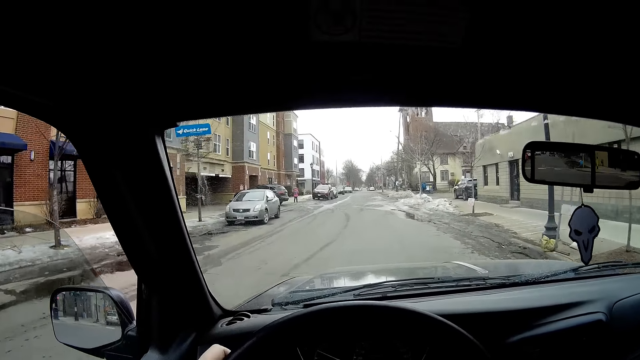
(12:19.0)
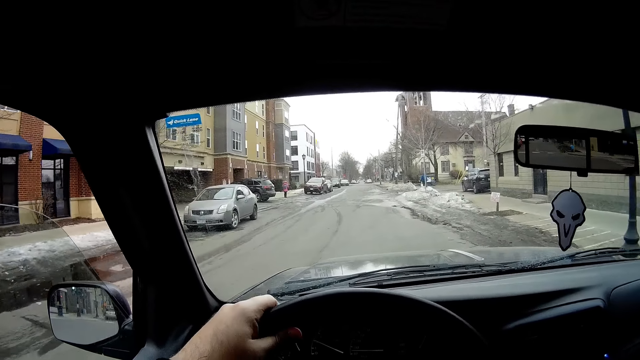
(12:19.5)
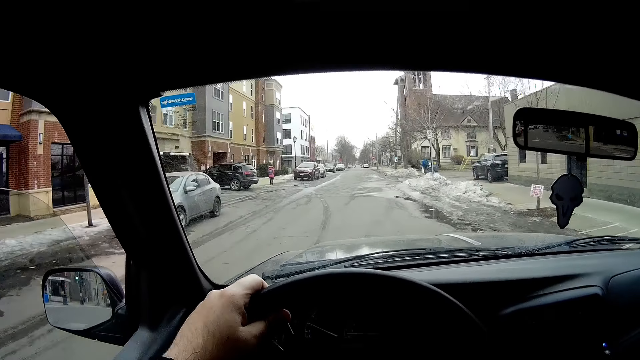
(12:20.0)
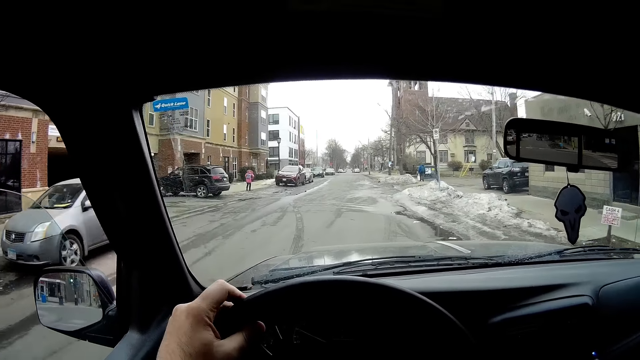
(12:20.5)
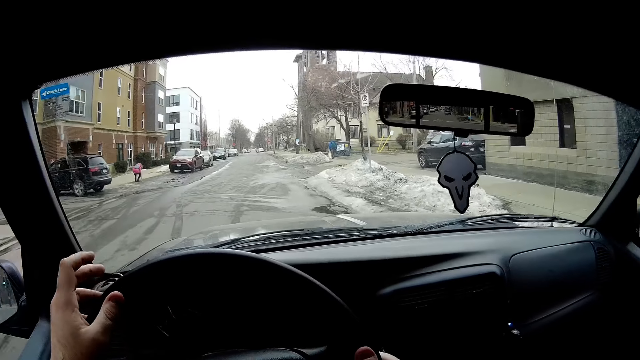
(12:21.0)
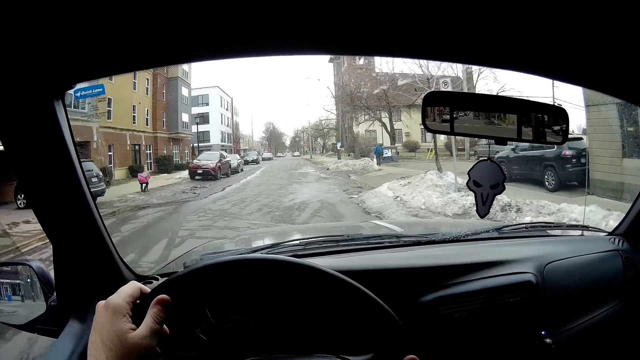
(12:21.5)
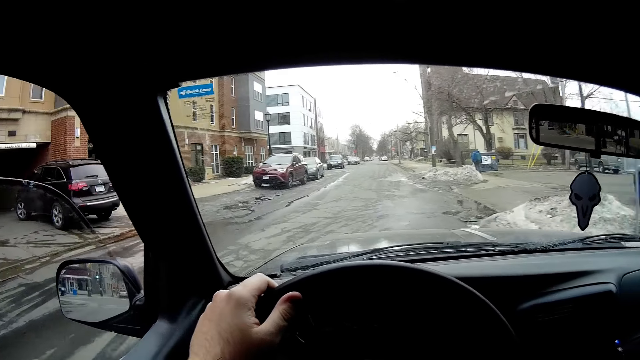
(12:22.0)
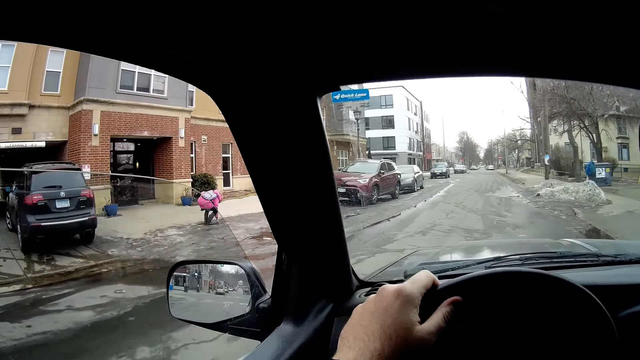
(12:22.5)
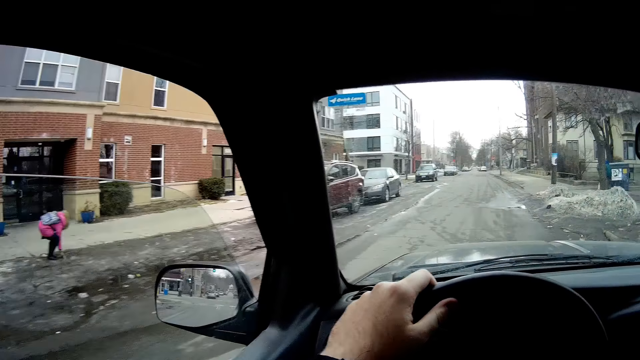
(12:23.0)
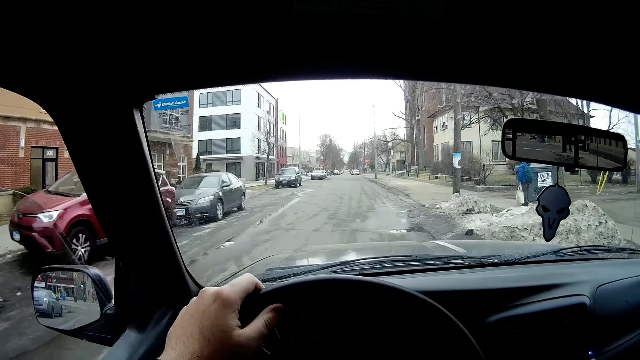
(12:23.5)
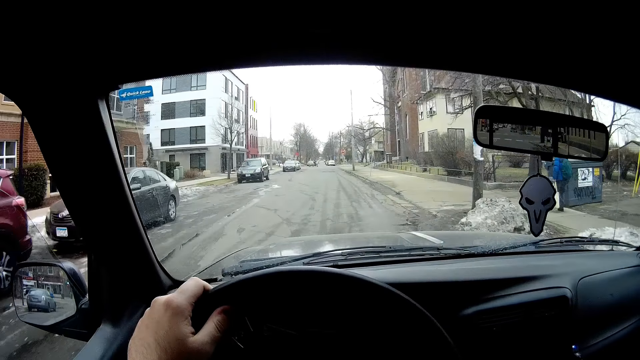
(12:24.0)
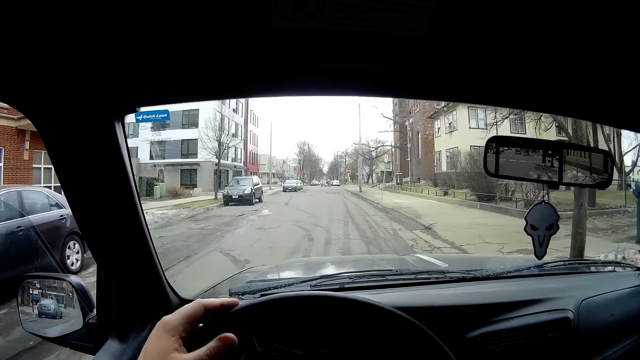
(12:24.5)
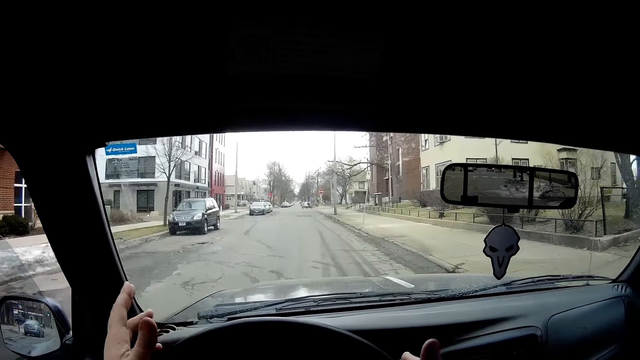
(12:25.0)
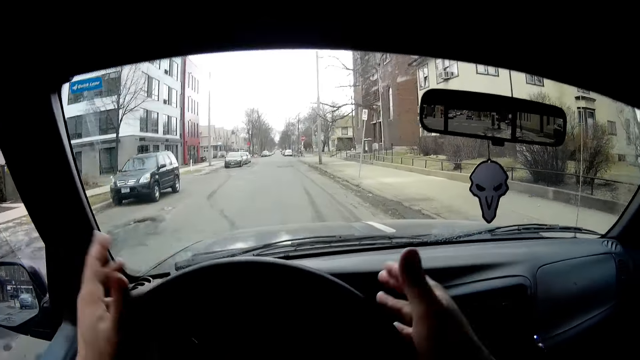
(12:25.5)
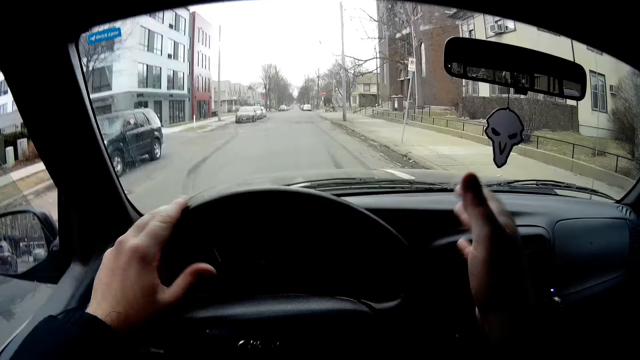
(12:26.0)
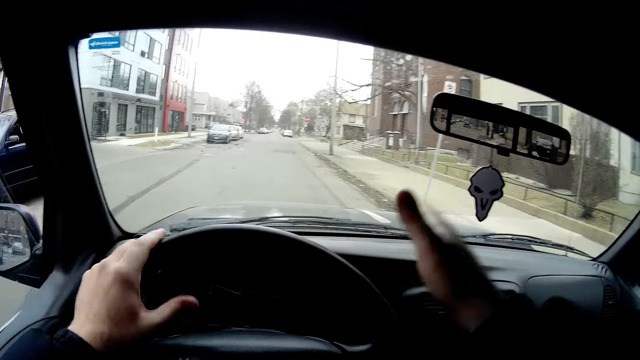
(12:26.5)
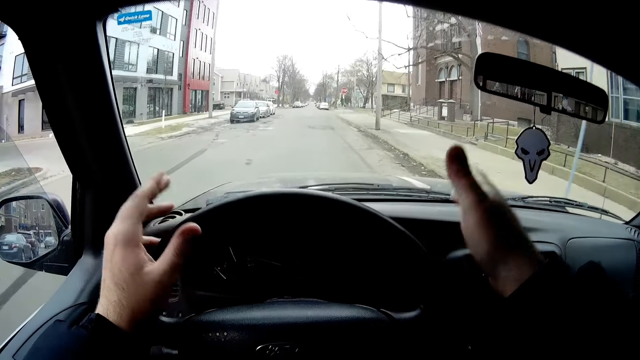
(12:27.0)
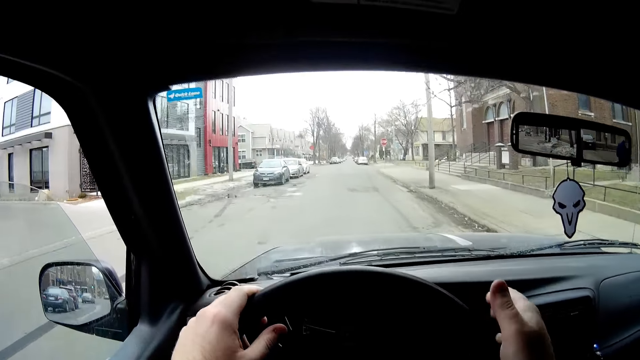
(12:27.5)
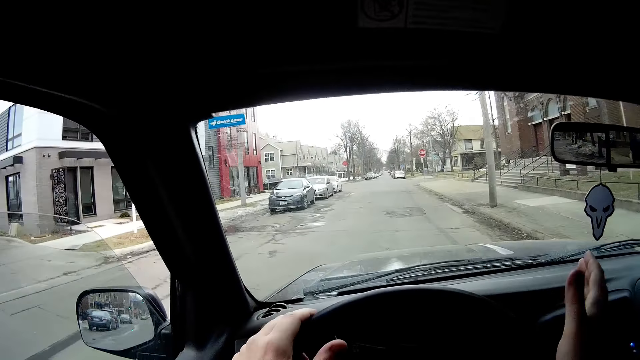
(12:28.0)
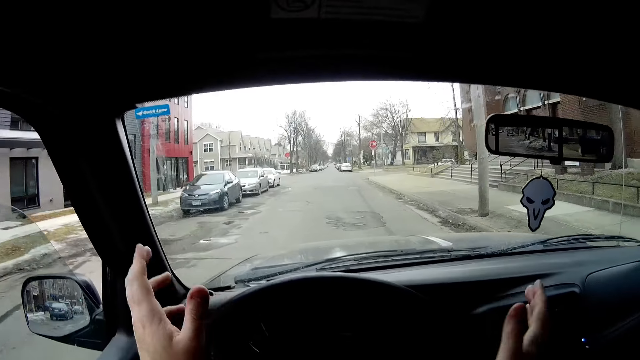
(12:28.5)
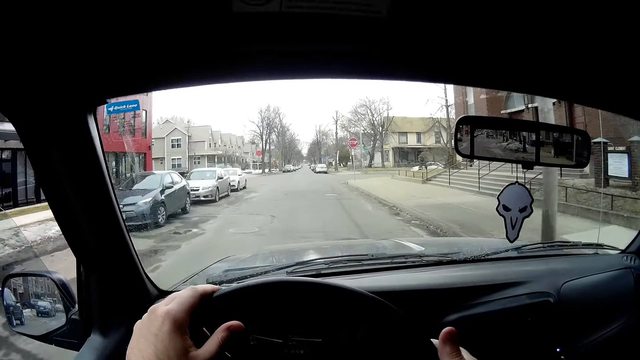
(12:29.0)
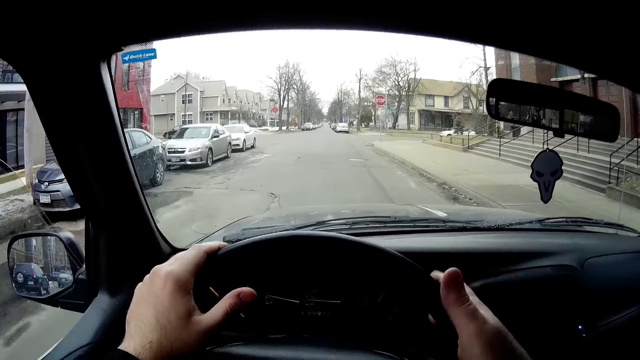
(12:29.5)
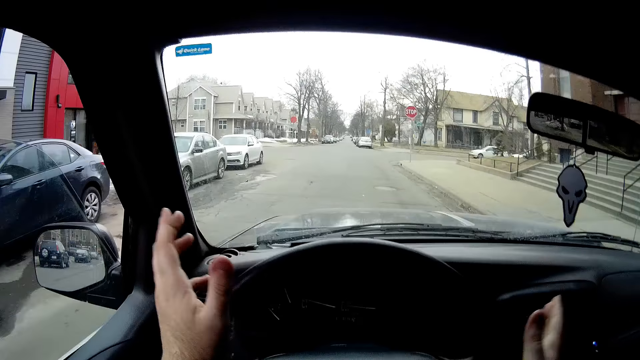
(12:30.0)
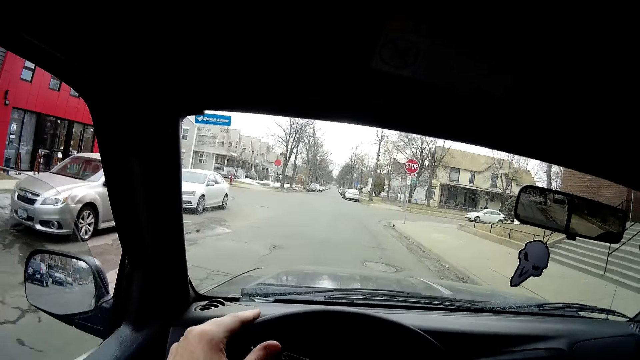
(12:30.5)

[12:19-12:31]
The camera wearer taps the steering wheel. He stops tapping the steering wheel. He hits the steering wheel with his hands.

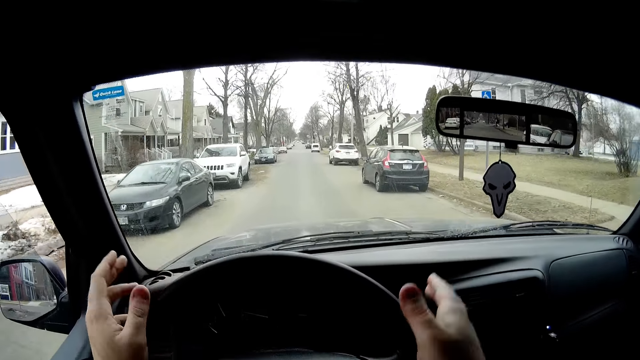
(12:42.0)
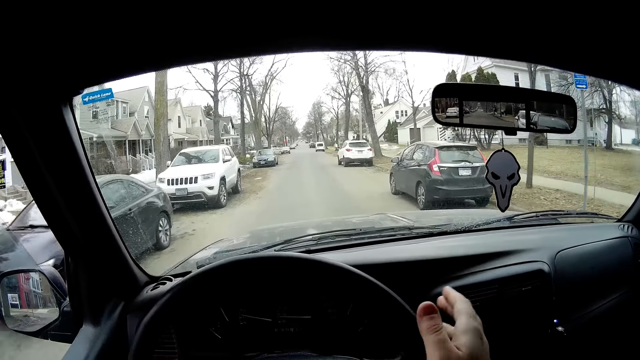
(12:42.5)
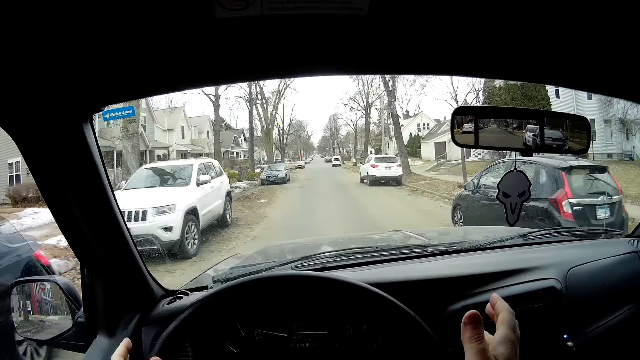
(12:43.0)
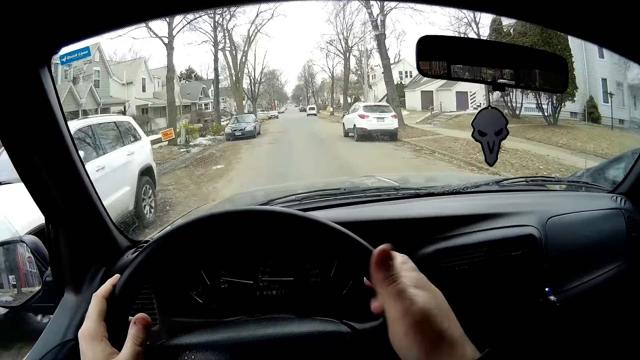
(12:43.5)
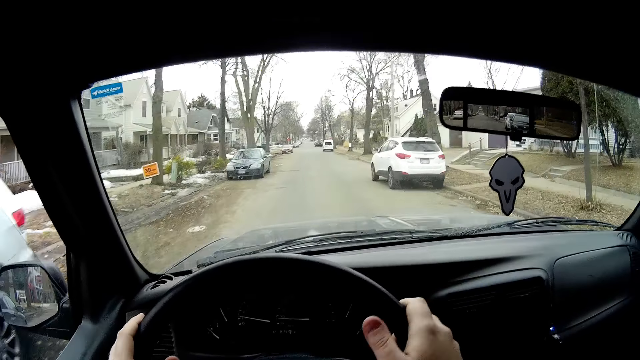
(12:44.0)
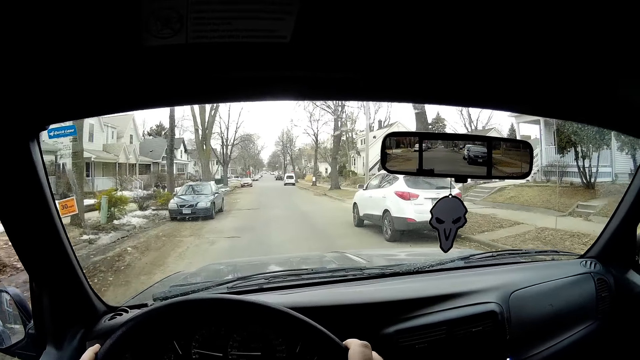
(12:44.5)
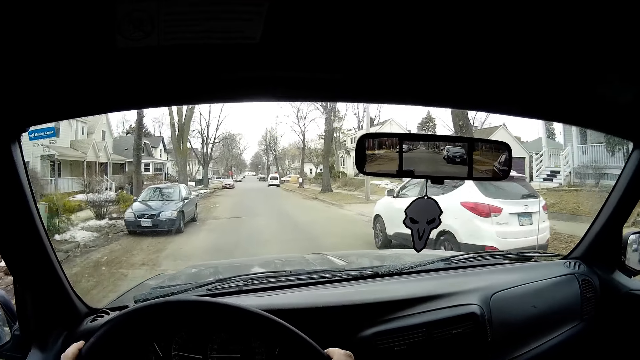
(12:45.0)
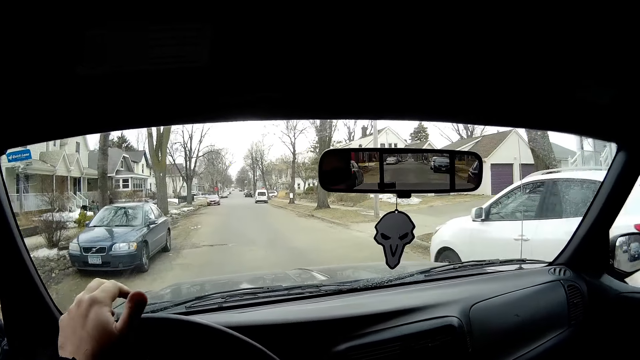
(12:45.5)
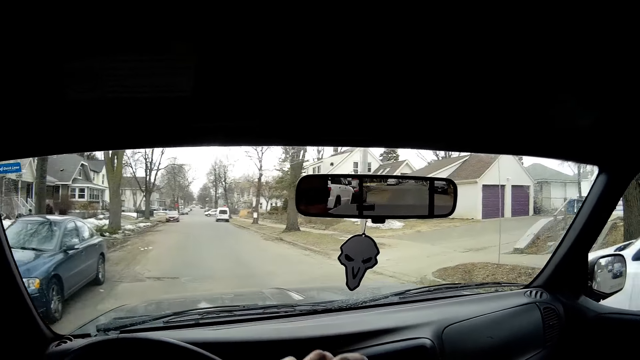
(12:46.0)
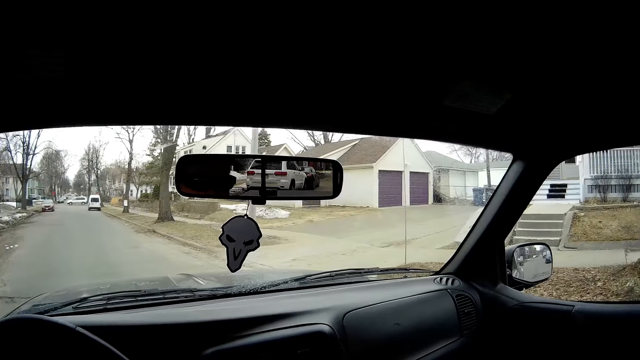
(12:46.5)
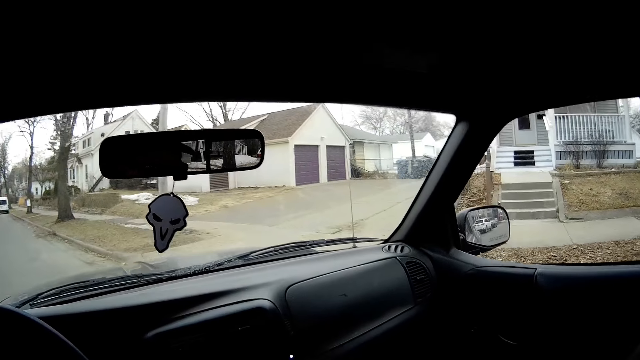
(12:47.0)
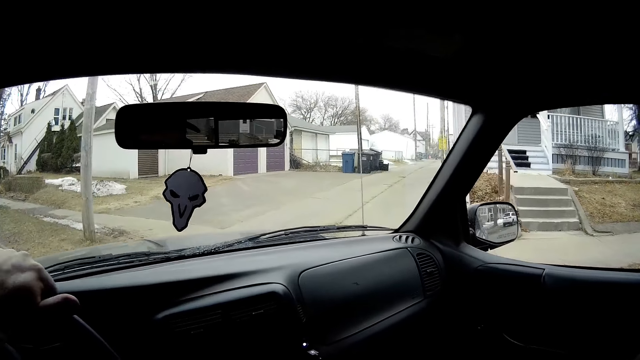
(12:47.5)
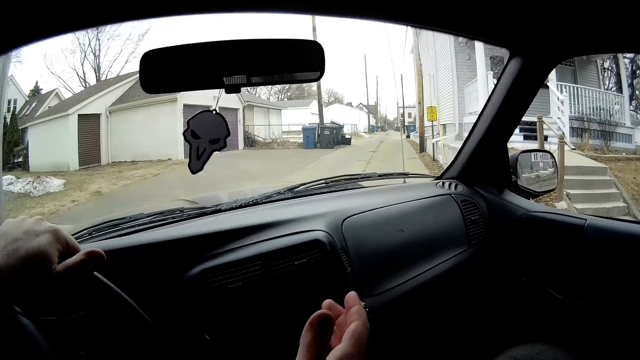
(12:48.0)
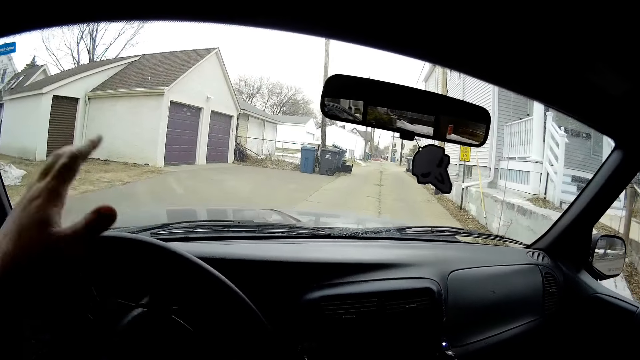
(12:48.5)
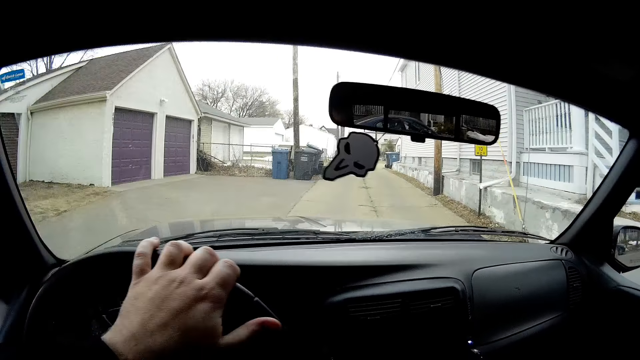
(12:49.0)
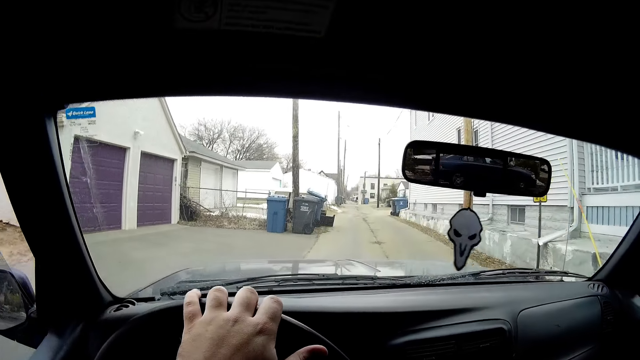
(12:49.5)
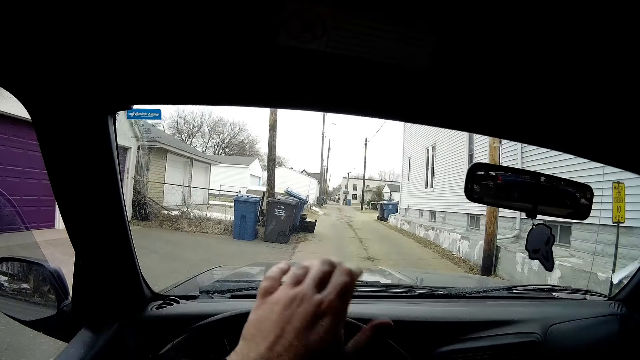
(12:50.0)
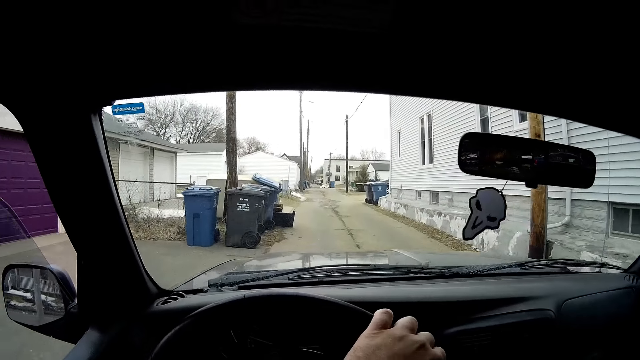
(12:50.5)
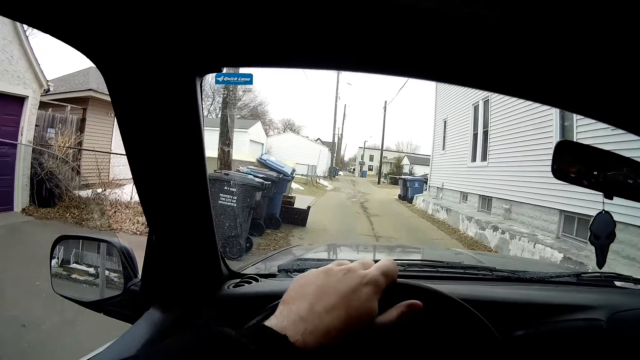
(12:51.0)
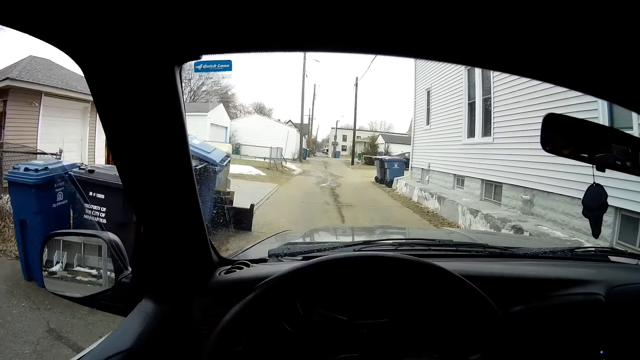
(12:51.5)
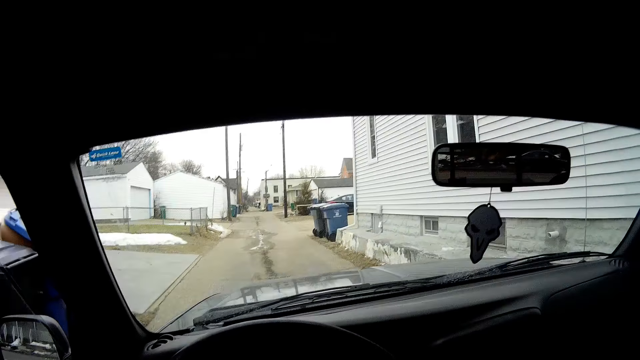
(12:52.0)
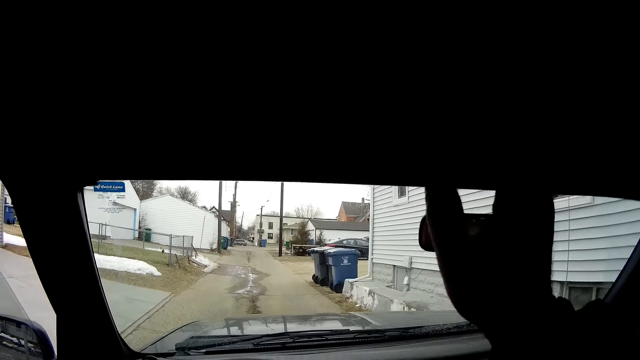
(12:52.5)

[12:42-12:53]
The camera wearer drives the car on the road. They stop tapping the steering wheel.
